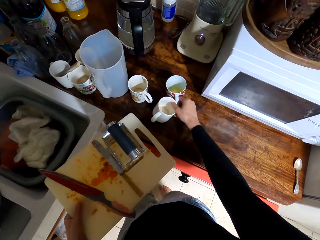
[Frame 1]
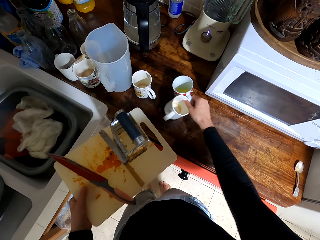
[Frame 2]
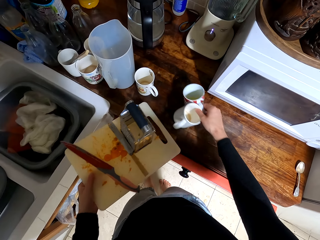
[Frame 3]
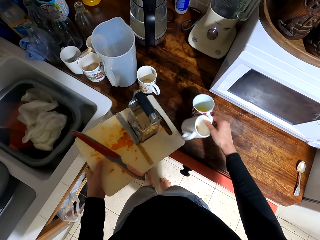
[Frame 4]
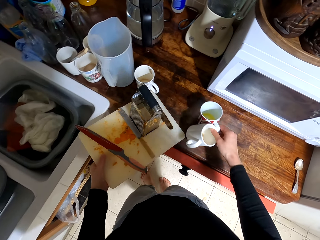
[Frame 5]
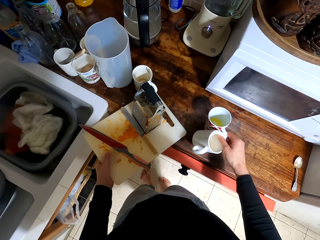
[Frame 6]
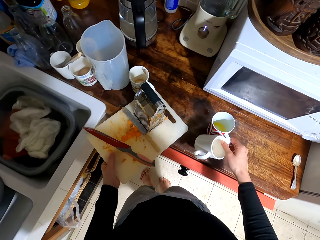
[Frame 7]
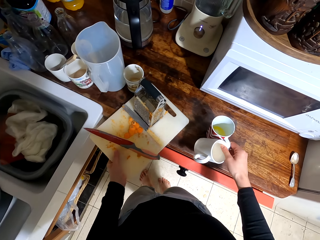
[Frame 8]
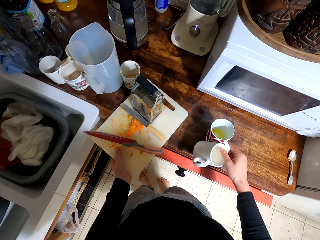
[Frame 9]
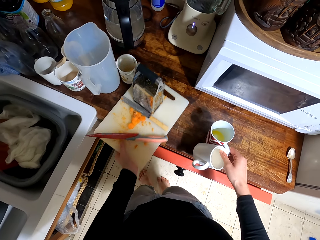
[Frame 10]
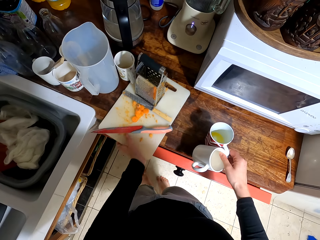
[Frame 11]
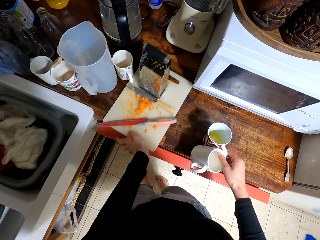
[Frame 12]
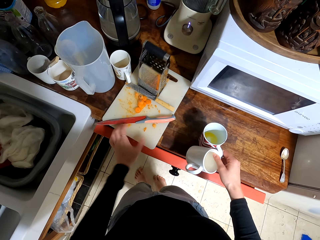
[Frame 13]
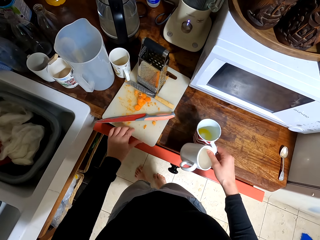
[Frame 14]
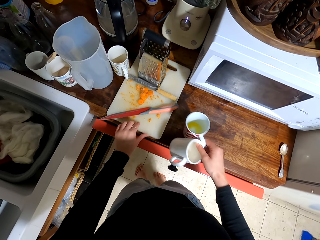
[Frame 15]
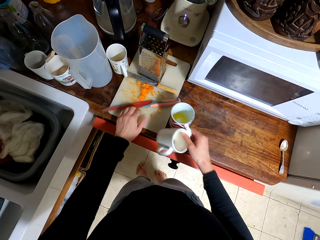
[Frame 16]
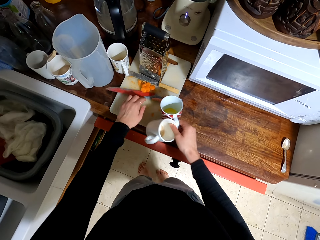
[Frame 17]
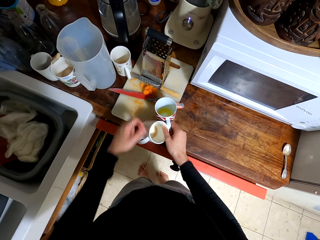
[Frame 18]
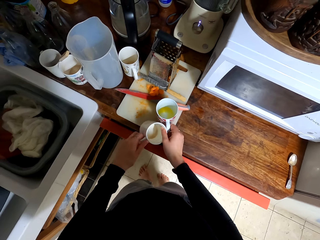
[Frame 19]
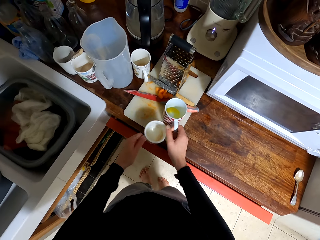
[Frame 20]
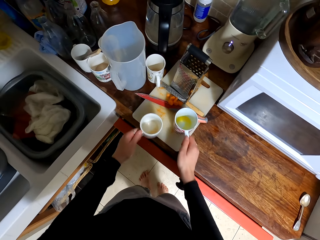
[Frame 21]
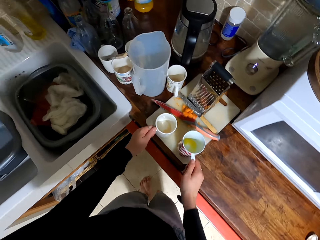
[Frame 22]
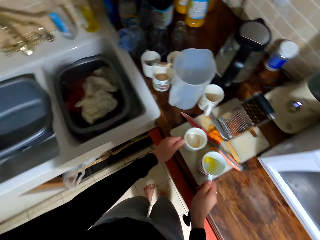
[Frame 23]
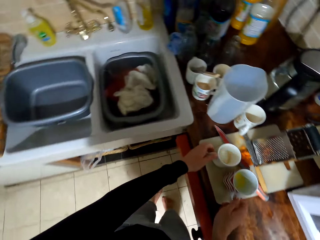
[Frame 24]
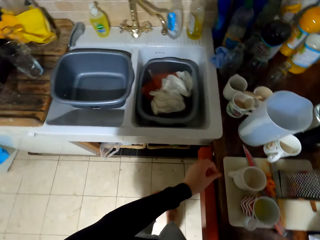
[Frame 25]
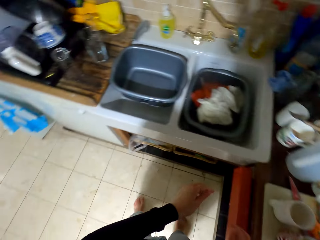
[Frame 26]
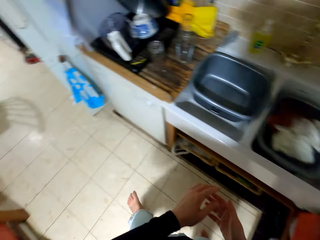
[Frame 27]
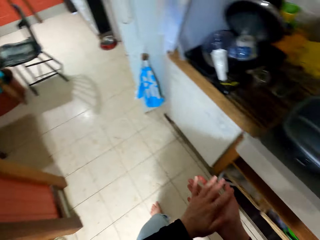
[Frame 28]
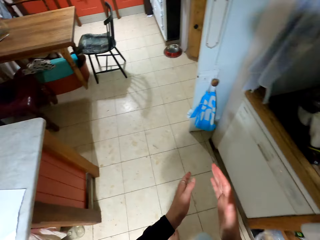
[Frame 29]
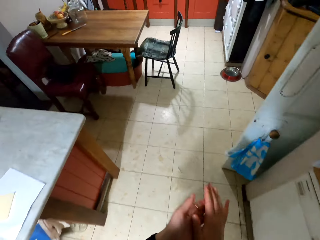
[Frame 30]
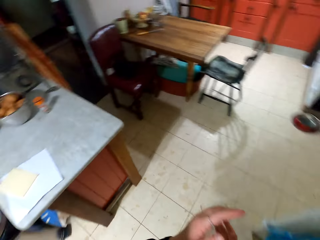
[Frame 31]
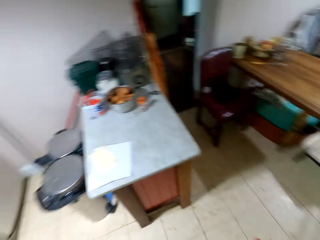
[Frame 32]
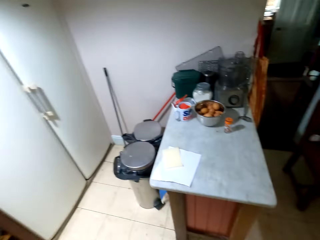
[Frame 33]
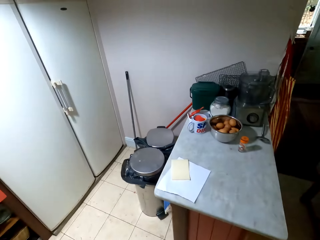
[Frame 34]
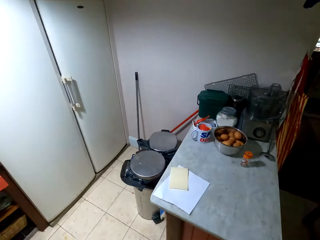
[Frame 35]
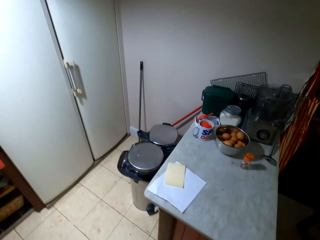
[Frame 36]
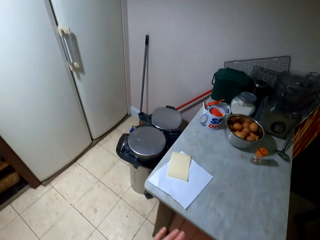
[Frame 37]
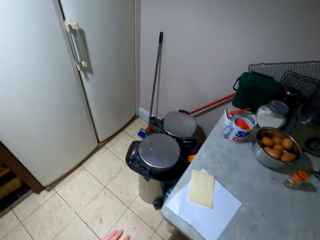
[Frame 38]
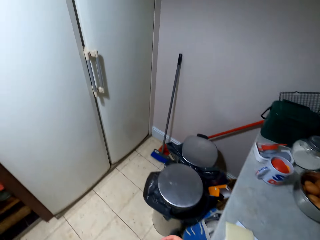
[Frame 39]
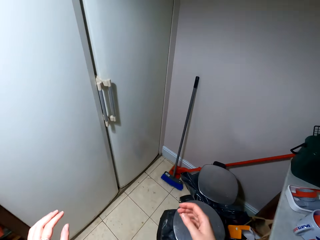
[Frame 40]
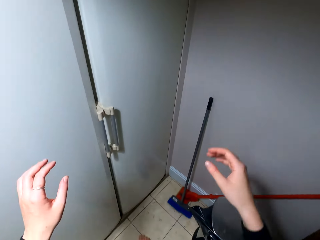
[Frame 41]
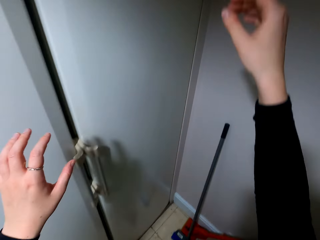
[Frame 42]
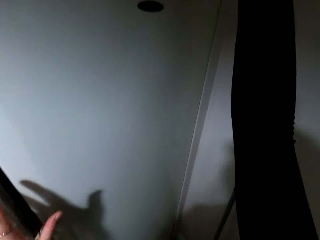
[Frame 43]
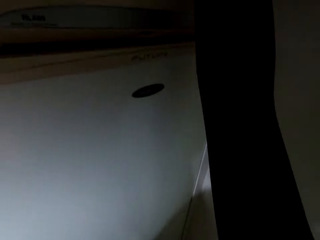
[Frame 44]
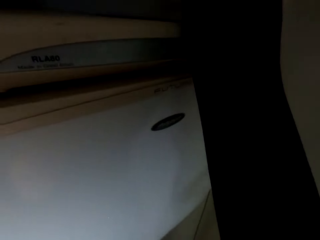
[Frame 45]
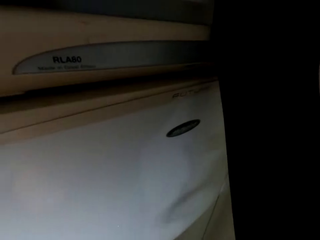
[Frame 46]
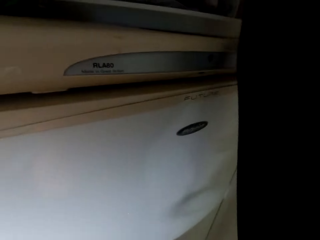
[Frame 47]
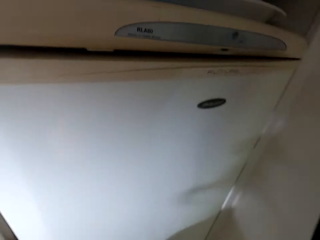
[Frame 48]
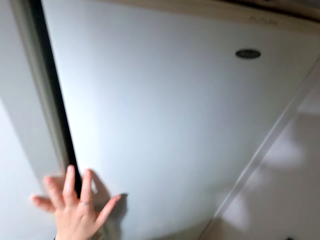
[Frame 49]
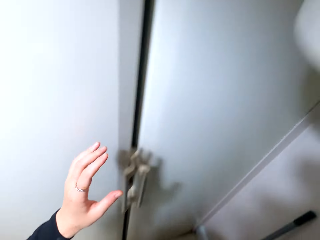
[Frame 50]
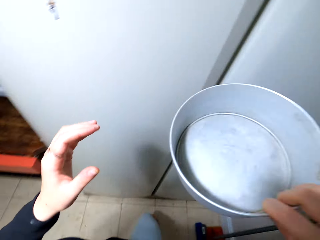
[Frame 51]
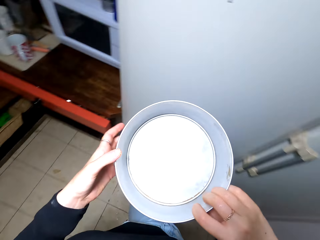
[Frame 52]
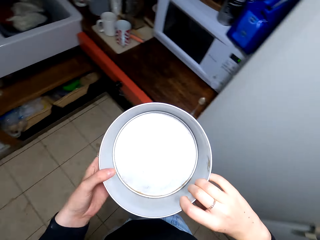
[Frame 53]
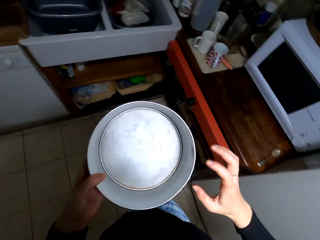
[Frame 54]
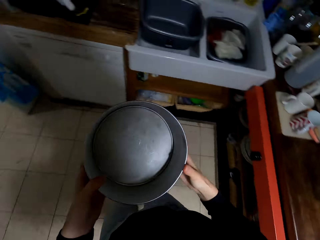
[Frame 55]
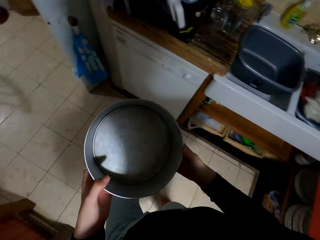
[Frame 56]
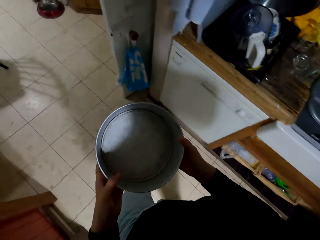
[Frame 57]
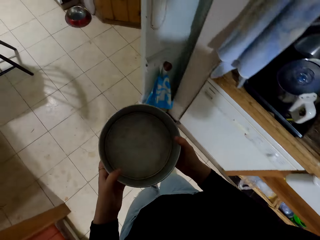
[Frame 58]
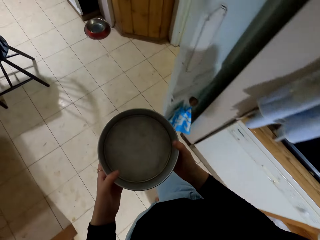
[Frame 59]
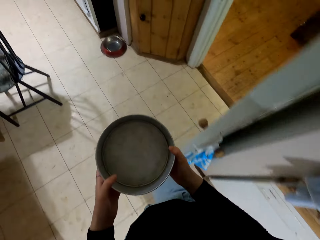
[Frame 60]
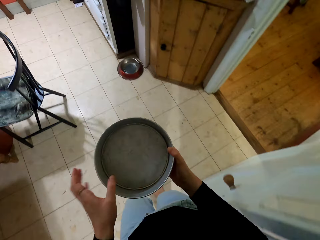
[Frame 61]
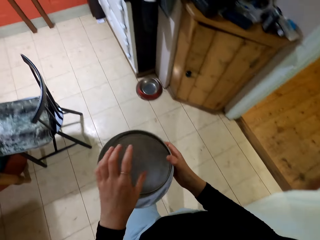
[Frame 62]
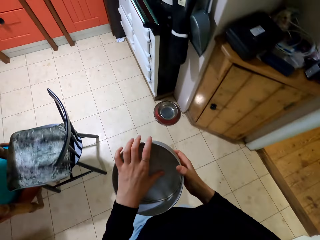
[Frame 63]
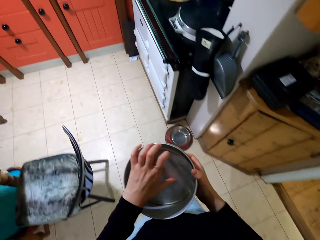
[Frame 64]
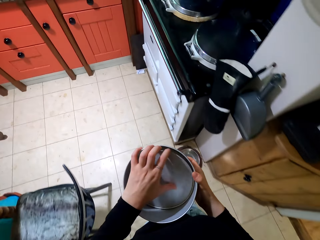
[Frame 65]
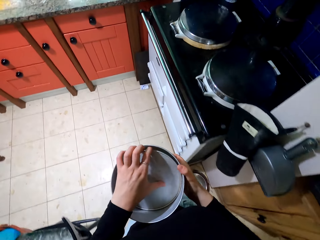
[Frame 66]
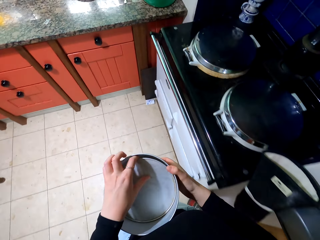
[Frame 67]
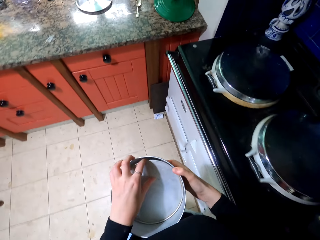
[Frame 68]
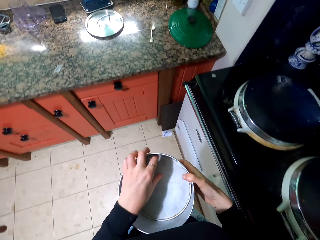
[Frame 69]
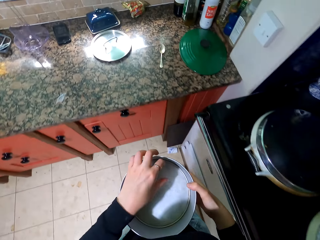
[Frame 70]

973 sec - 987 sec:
The camera wearer holds the cups. He puts down the cutting board. He pushes the cutting board. He puts the cups on the cutting board. He rubs his hands. He turns to the other side. He walks towards the fridge. He lifts his hand. He takes a metal container up on the fridge top. He holds the container. He walks towards the countertop.

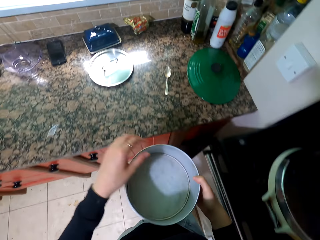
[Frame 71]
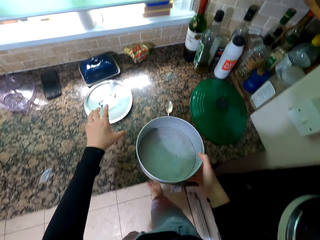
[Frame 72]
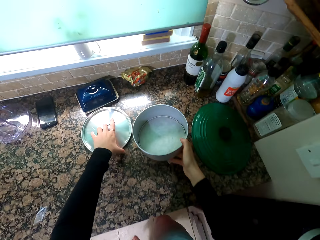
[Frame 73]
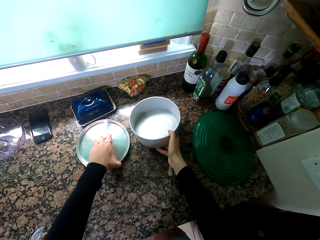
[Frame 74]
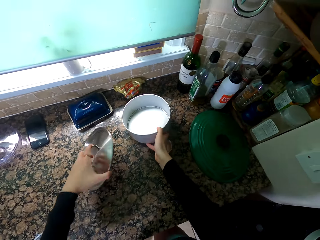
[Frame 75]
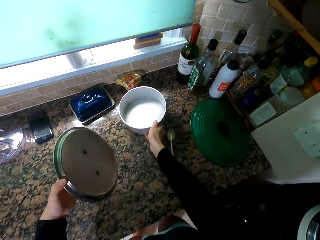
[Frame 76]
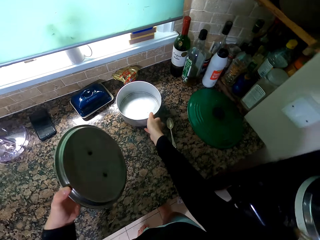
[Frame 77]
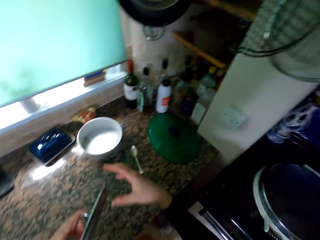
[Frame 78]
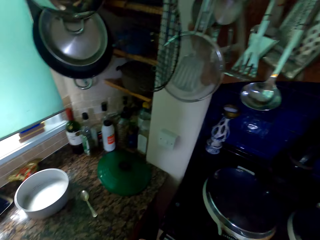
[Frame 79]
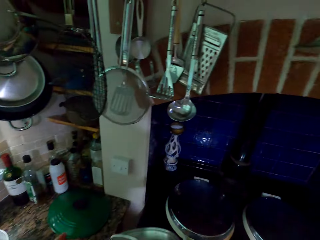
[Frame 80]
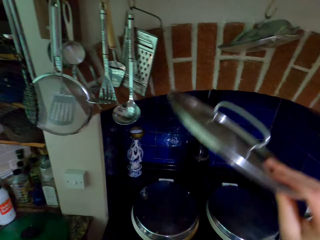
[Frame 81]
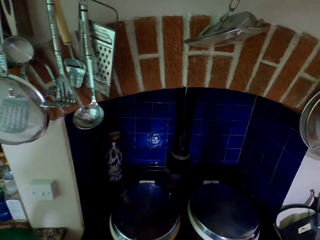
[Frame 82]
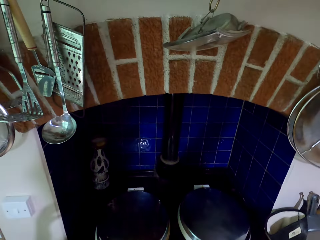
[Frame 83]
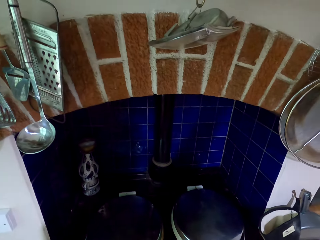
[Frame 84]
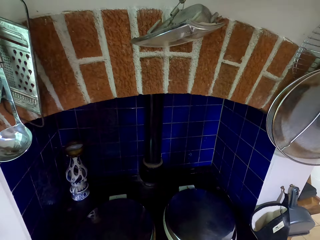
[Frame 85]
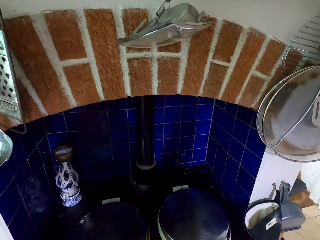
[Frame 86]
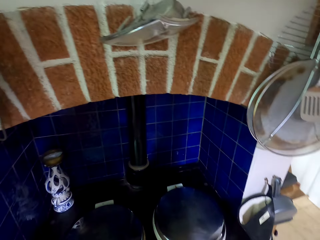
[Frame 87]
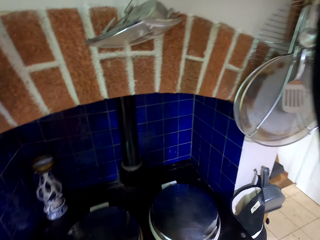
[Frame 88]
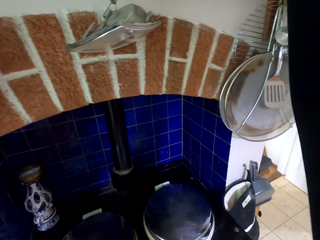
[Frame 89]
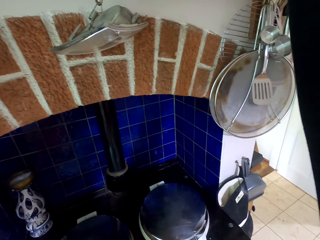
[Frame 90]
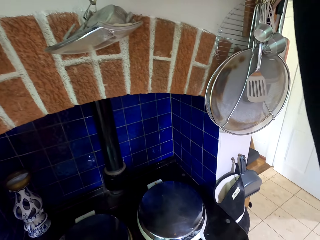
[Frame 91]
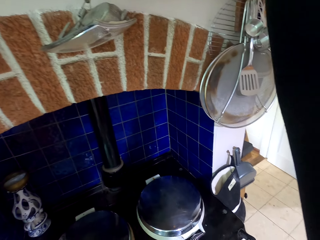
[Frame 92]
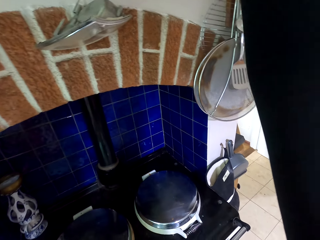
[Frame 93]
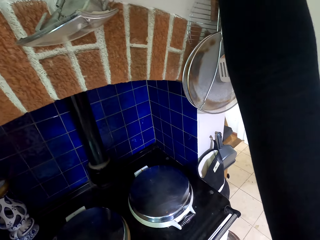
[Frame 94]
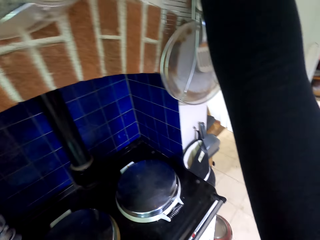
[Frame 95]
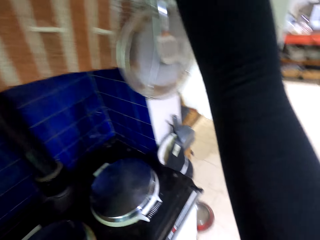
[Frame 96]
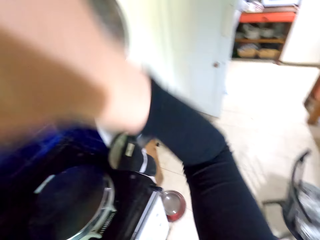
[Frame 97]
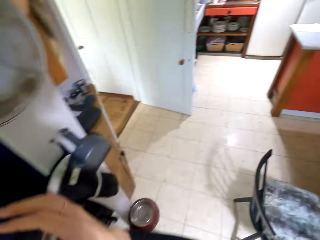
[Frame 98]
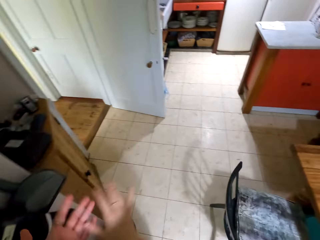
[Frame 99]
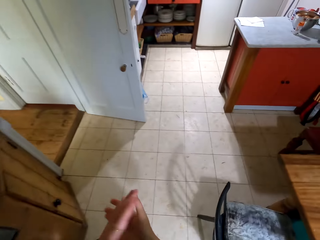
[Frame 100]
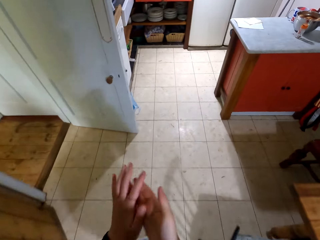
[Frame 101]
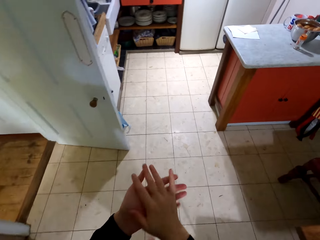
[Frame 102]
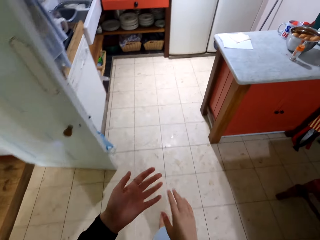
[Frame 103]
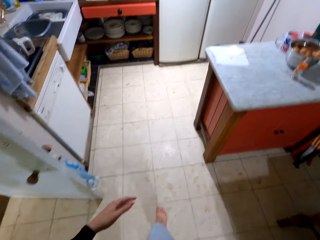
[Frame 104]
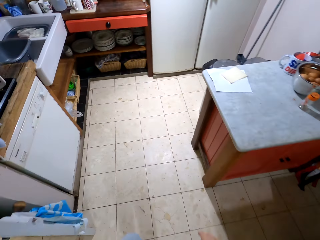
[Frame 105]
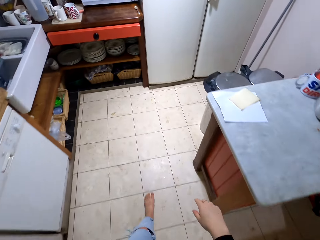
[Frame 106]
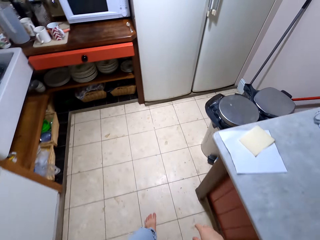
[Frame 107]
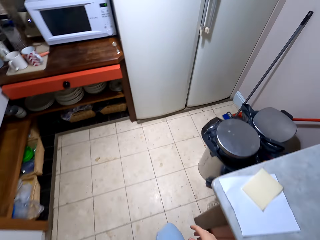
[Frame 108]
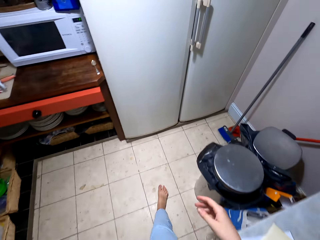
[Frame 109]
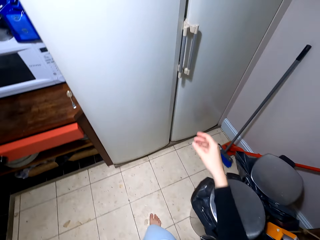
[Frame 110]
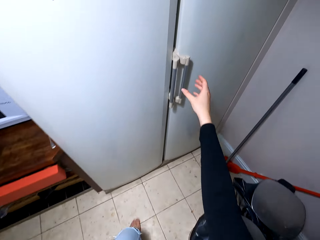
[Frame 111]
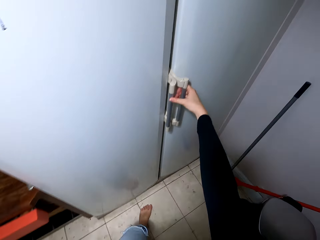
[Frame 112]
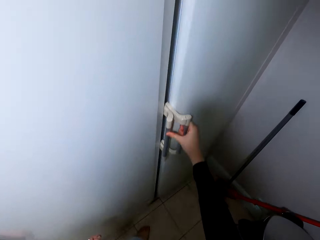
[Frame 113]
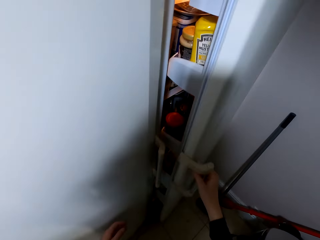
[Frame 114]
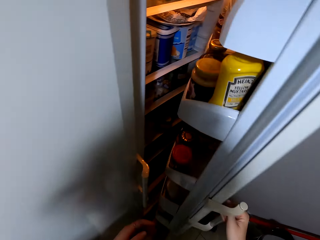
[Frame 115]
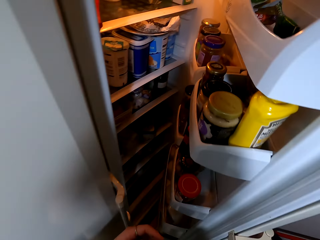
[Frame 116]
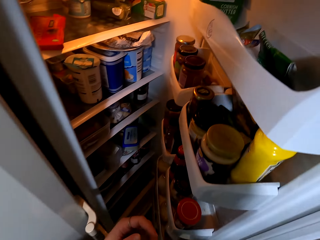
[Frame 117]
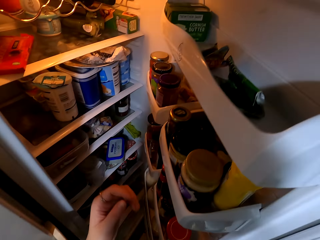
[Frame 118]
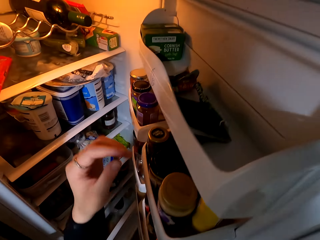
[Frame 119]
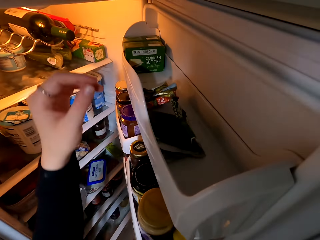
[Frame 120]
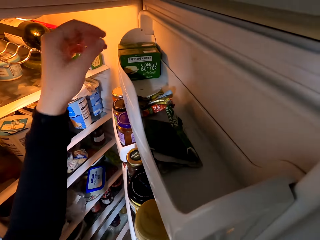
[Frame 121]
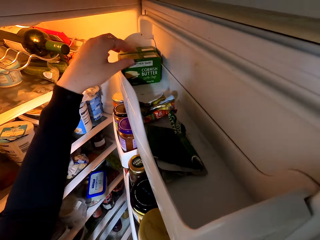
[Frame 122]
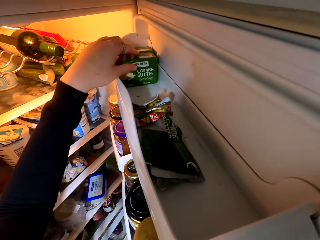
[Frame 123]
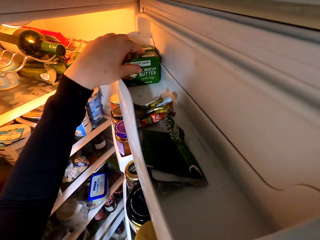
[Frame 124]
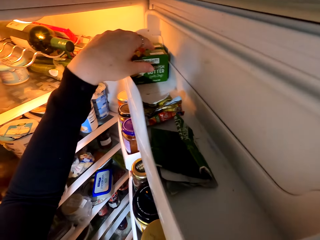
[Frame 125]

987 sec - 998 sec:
The camera wearer picks up the lid. He puts down the container. He lifts his hand. He returns a top closer. He puts down his hand. He rubs his hands and walks towards the fridge. He takes butter from the fridge. He opens the fridge.
